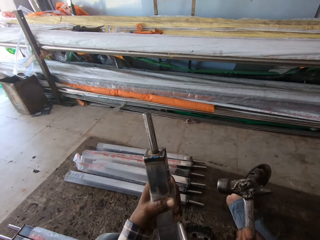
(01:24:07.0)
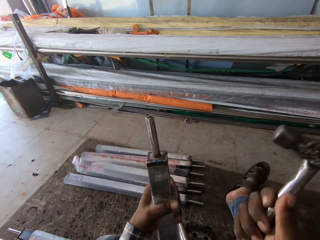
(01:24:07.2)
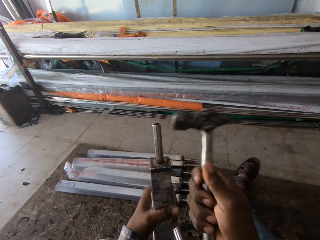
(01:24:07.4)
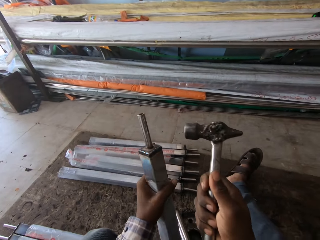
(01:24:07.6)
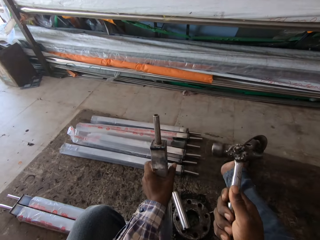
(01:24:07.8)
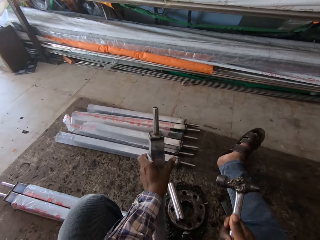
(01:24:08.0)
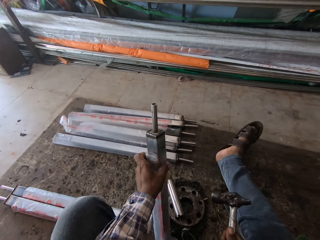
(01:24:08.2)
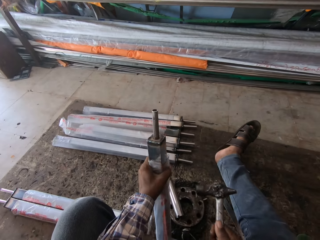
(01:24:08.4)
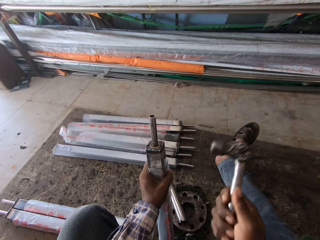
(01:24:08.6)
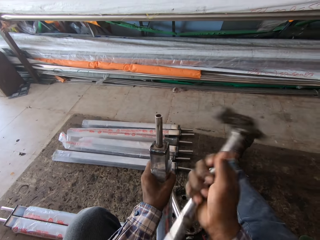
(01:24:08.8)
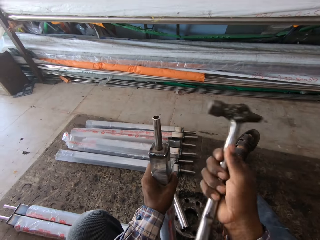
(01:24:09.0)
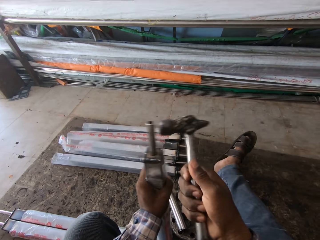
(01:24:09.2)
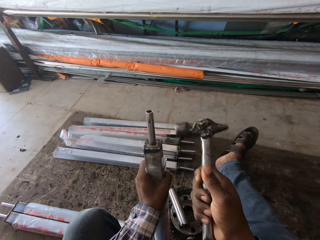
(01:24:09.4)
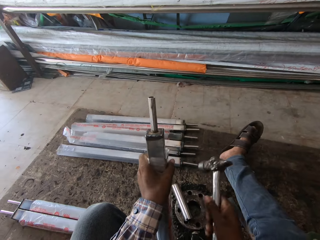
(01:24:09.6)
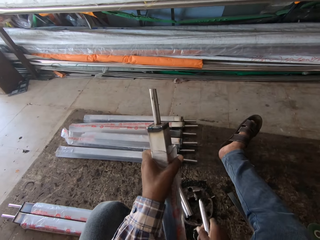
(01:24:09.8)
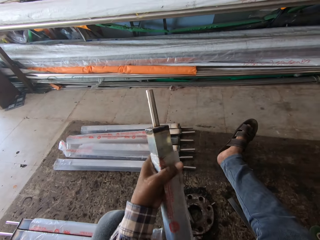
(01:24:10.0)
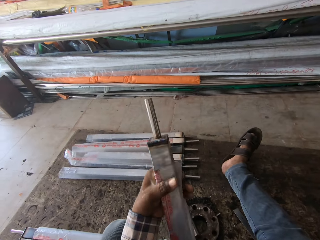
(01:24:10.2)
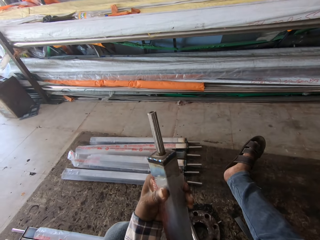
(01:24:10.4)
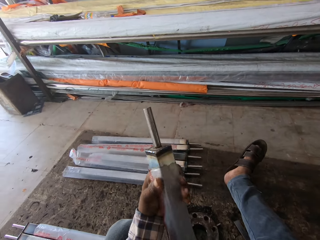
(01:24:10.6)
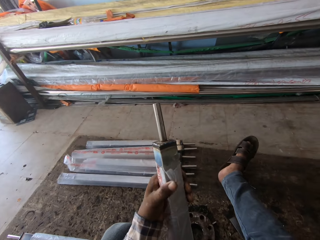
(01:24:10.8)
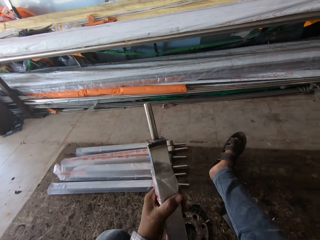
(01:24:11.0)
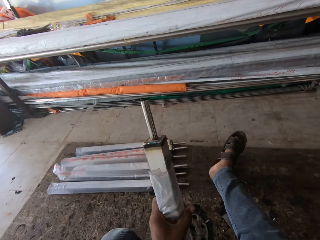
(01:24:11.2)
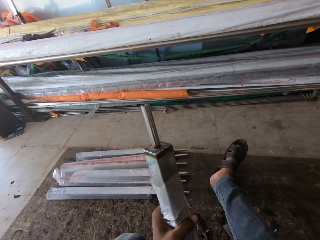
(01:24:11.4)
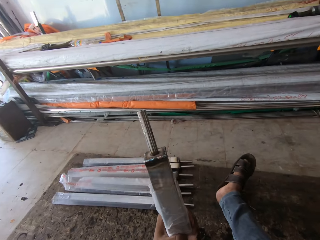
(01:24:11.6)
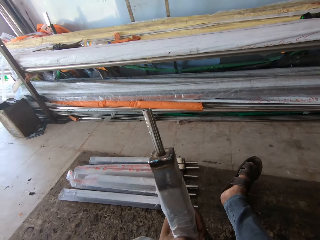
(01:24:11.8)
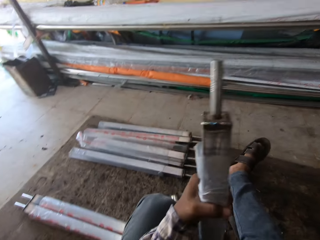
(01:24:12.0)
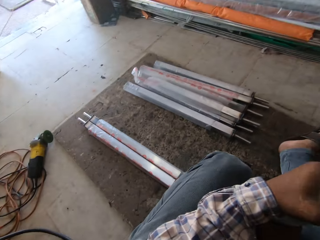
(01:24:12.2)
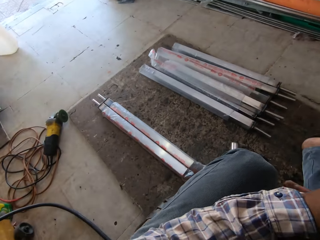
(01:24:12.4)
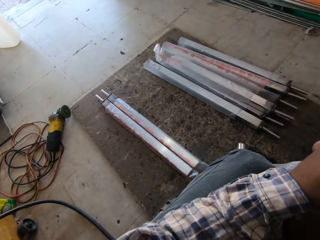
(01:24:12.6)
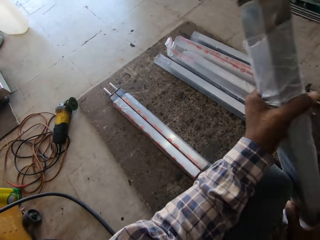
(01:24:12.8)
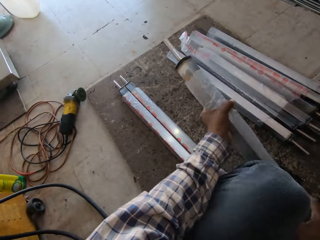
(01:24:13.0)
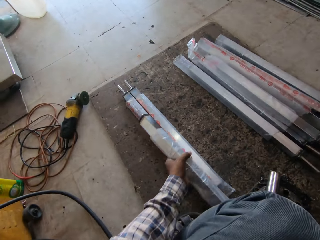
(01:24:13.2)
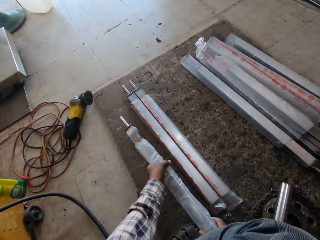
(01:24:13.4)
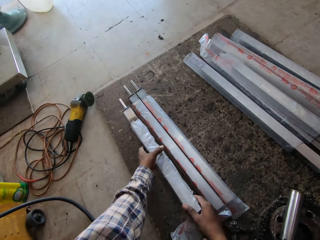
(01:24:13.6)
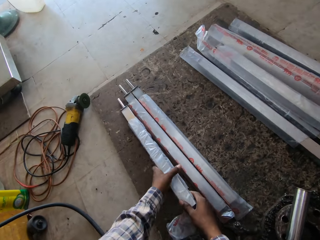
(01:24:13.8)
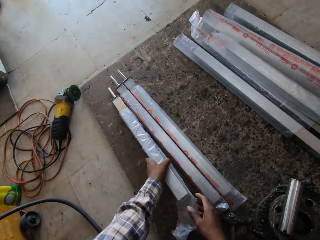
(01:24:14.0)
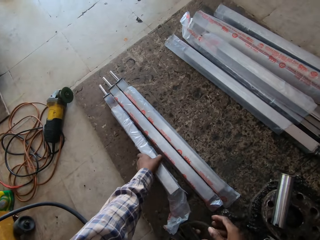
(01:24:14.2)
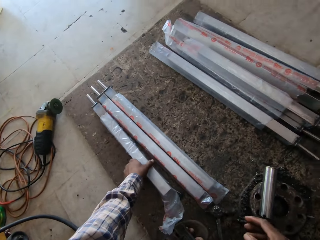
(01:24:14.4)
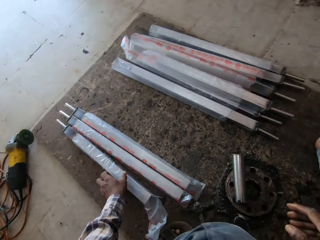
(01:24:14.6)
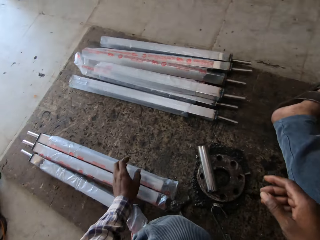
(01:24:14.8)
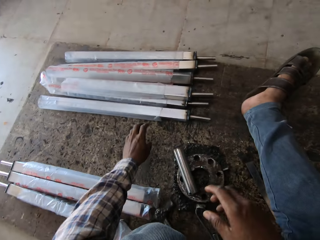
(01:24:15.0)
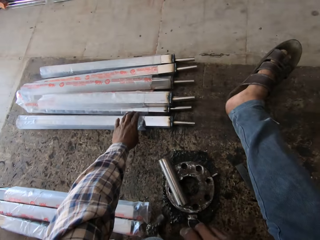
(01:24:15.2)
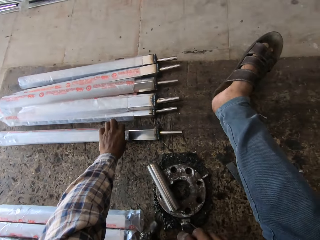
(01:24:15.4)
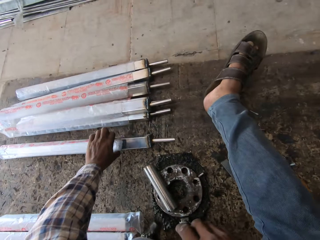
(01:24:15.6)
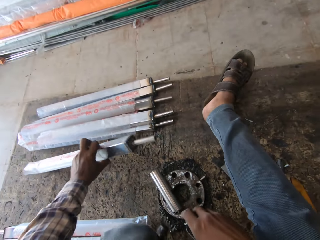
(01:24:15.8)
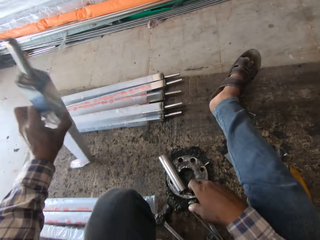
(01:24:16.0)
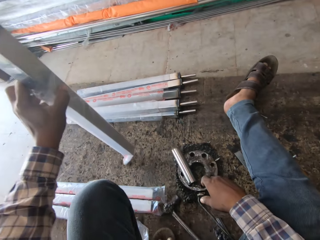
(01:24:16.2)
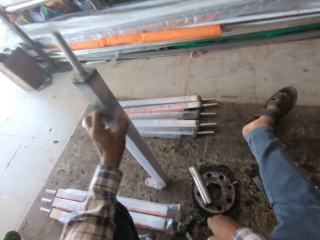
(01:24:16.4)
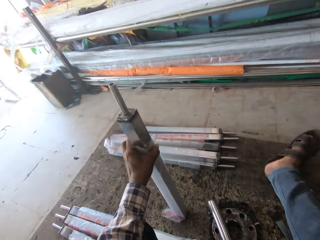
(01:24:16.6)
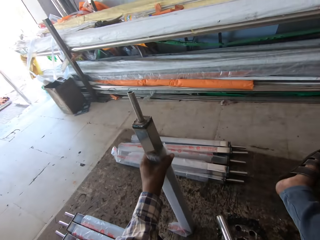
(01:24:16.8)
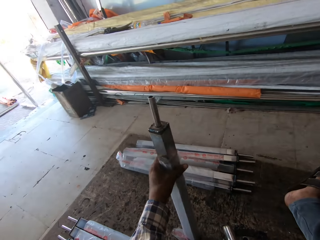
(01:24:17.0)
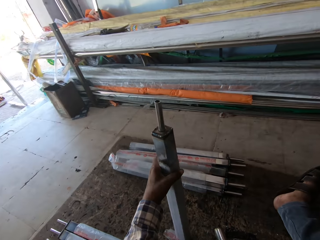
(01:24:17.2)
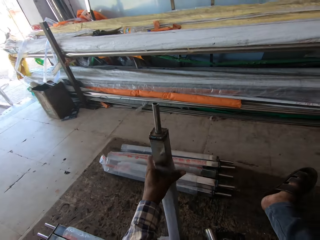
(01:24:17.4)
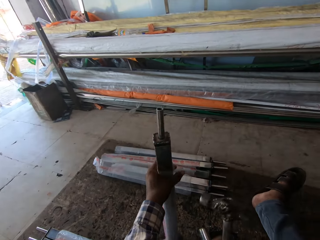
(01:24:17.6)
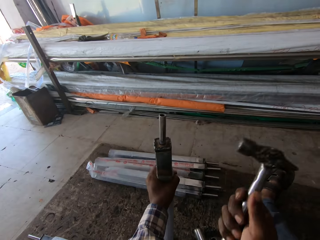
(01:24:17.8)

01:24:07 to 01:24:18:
The camera wearer adjusts the rectangular pipe in his left hand on the ground. He drops the rectangular pipe in his left hand on the ground. He picks up a rectangular pipe from rectangular pipes on the ground with his left hand. He stands the rectangular pipe in his left hand on the ground.

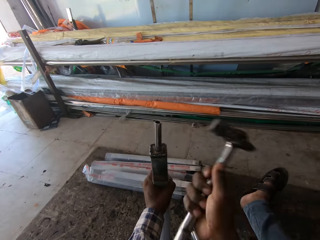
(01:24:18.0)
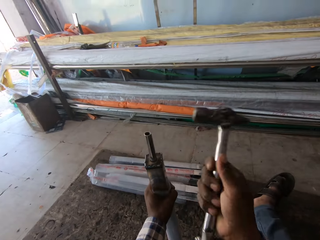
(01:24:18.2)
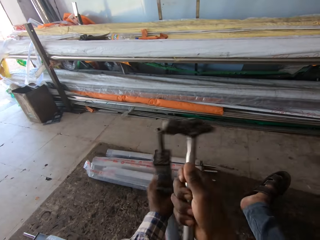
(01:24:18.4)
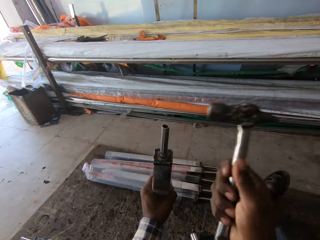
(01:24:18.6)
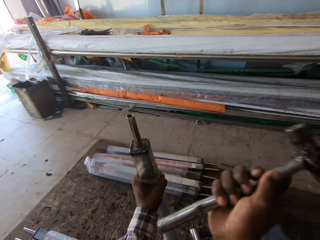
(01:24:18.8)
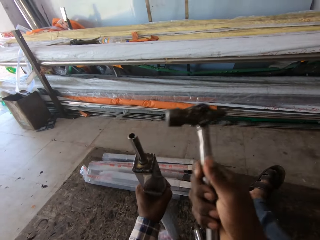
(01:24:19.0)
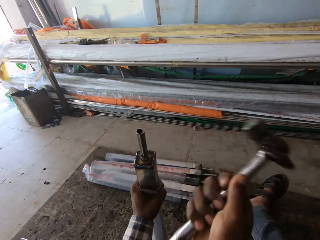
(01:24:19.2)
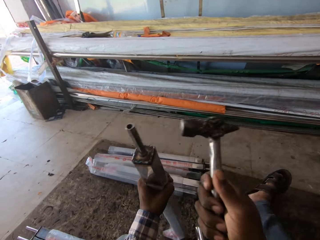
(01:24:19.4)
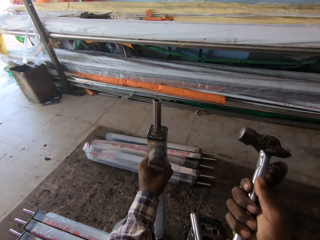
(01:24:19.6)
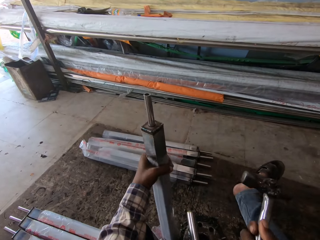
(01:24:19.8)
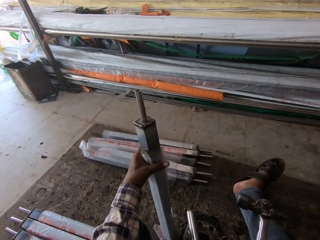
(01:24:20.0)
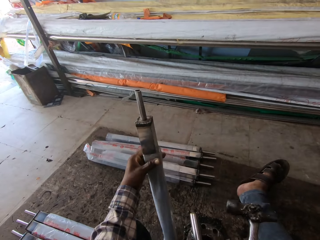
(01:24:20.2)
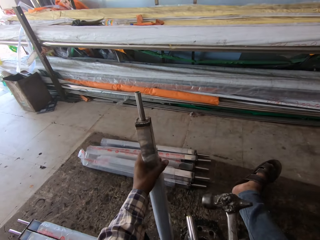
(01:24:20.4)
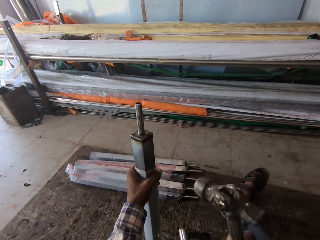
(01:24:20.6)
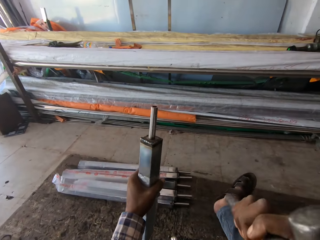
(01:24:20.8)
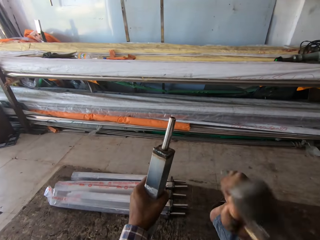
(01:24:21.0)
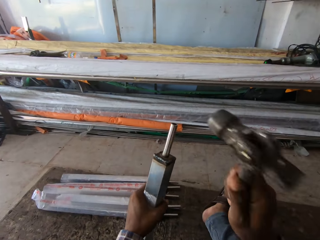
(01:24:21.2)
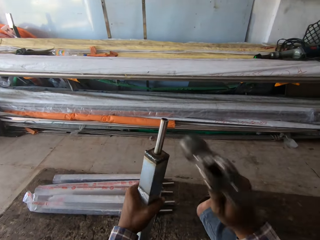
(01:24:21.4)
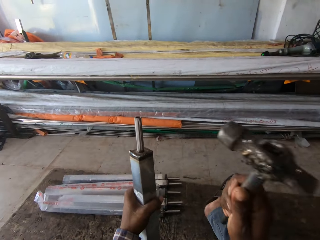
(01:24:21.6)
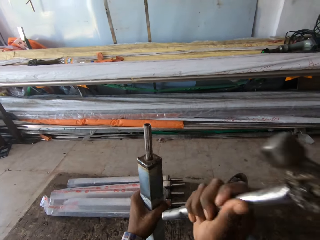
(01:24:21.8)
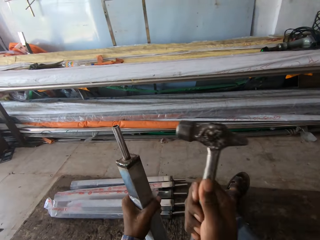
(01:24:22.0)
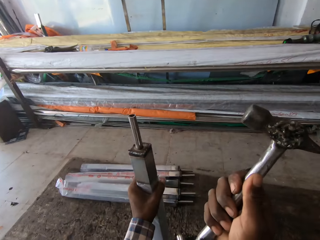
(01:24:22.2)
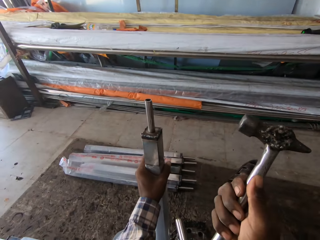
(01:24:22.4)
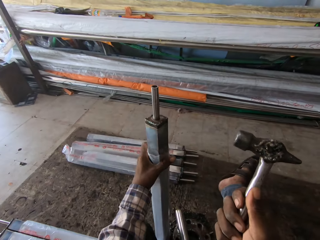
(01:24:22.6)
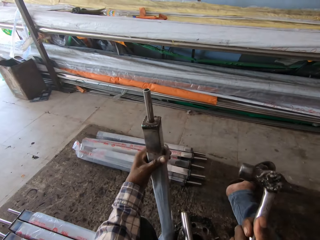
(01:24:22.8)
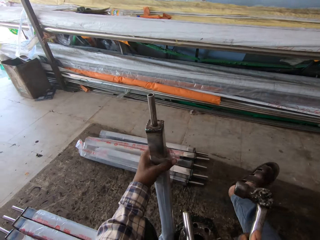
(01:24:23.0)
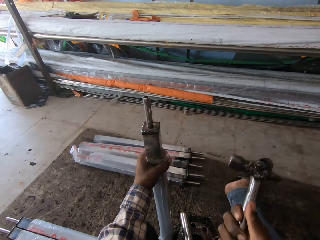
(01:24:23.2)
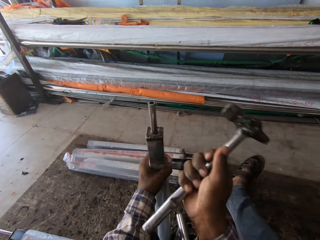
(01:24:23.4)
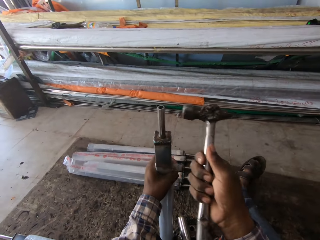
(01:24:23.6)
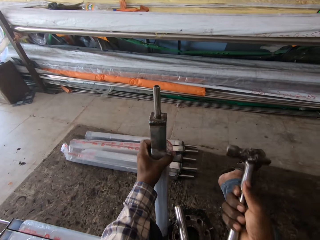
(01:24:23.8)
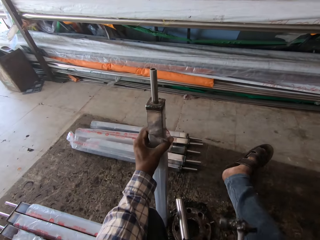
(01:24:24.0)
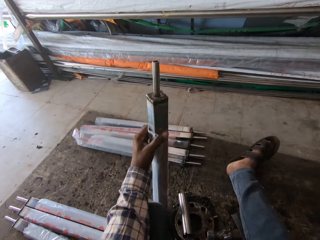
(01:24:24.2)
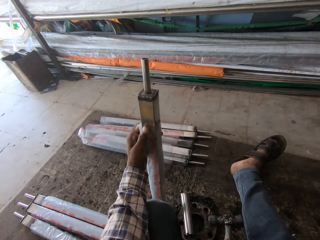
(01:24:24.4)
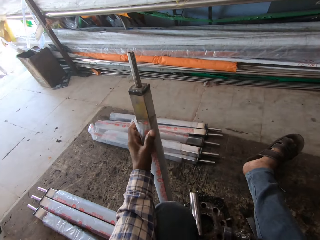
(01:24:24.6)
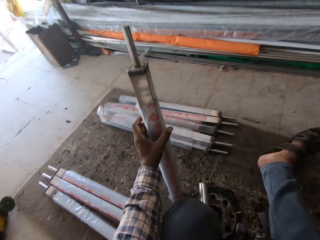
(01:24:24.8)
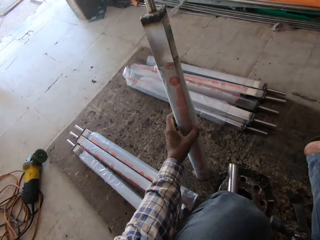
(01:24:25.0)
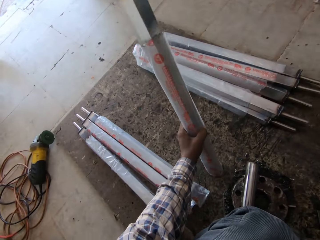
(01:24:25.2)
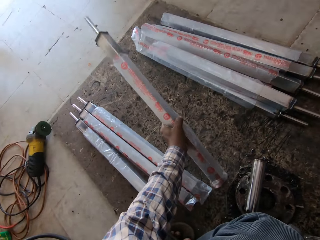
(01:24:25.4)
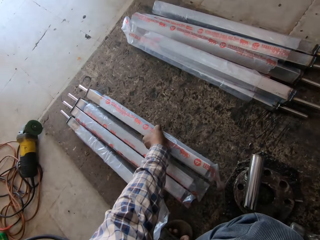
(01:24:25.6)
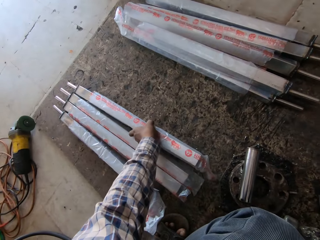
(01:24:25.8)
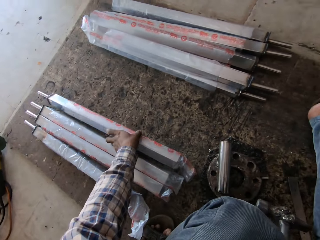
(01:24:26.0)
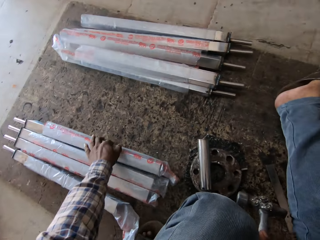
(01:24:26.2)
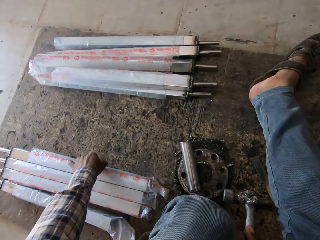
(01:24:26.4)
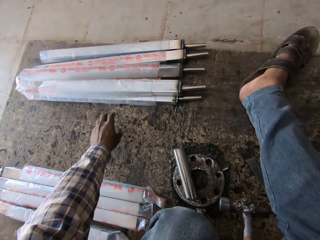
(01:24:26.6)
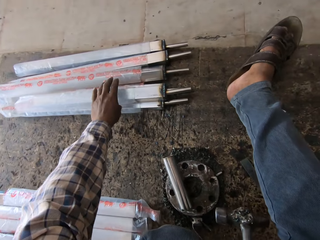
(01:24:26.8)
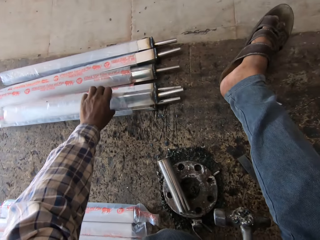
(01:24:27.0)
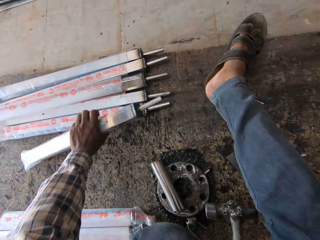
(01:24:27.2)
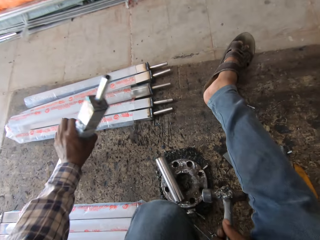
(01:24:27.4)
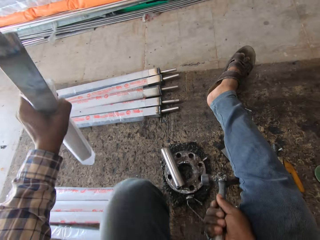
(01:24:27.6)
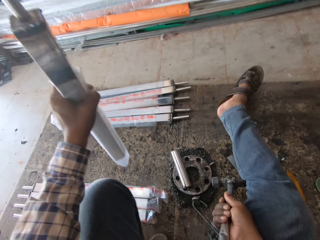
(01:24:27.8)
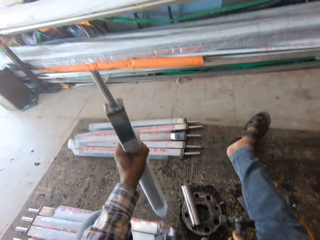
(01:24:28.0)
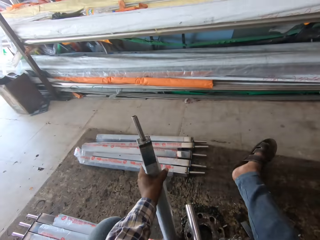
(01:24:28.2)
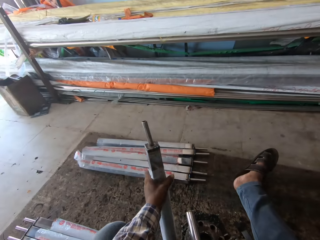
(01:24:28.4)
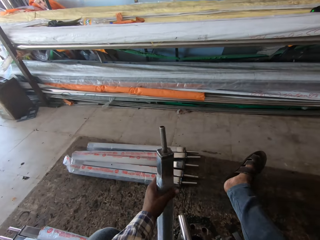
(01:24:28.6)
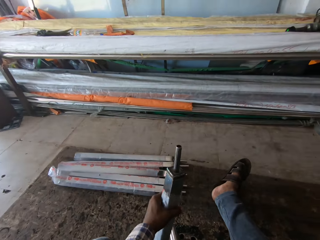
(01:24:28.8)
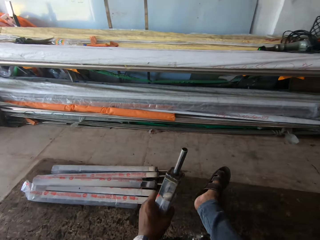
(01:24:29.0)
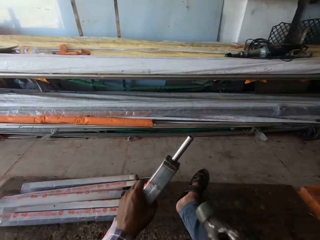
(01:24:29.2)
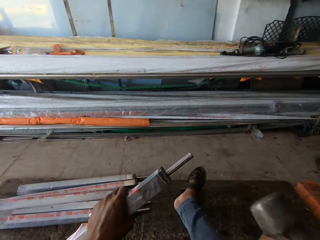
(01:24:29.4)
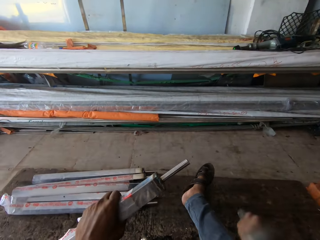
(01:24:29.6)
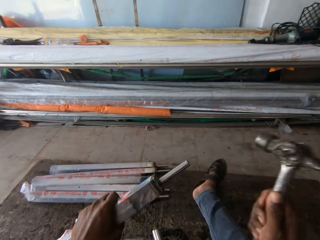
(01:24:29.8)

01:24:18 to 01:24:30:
The camera wearer hits the rod with the hammer in his right hand. He picks up the rod. He adjusts the rectangular pipe in his left hand on the ground. He hits the rod with the hammer in his right hand. He drops the rectangular pipe in his left hand on the ground. He picks up a rectangular pipe from rectangular pipes on the ground with his left hand. He stands the rectangular pipe in his left hand on the ground.
